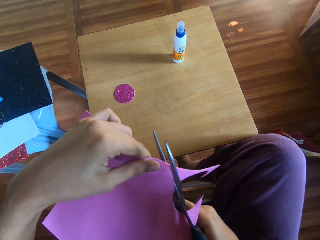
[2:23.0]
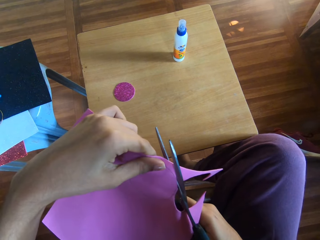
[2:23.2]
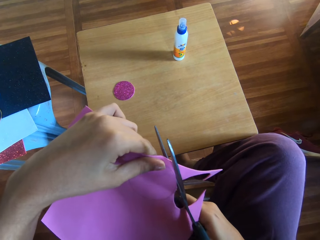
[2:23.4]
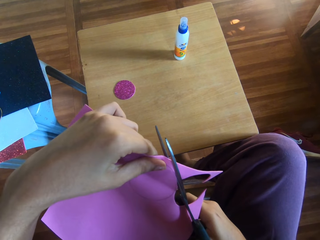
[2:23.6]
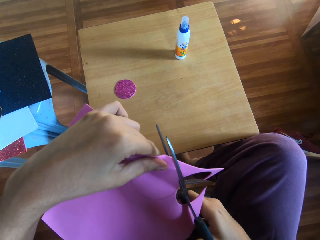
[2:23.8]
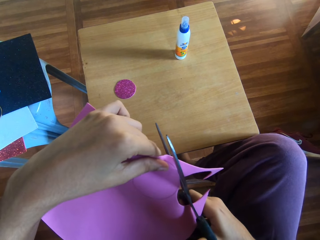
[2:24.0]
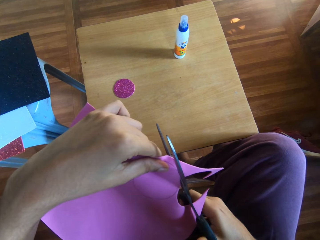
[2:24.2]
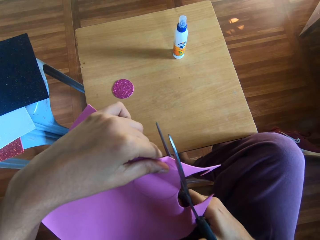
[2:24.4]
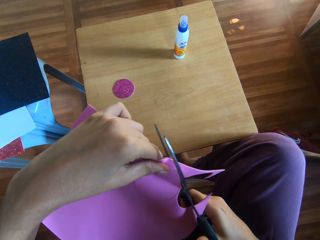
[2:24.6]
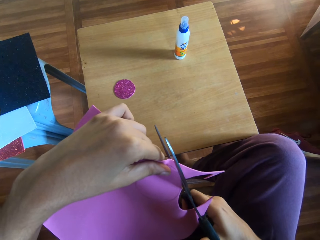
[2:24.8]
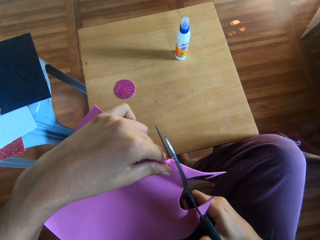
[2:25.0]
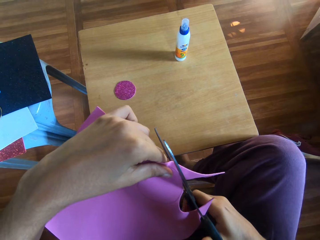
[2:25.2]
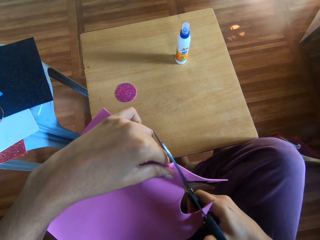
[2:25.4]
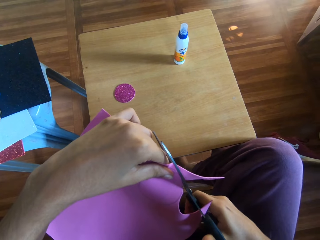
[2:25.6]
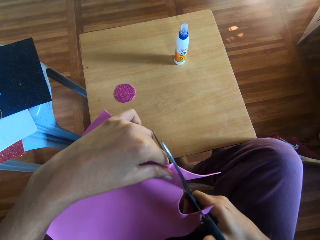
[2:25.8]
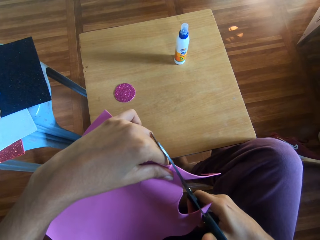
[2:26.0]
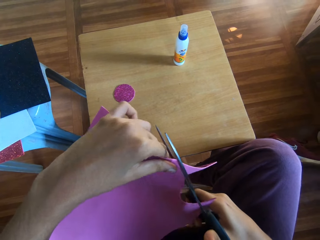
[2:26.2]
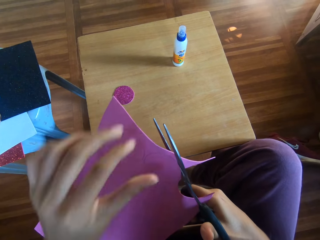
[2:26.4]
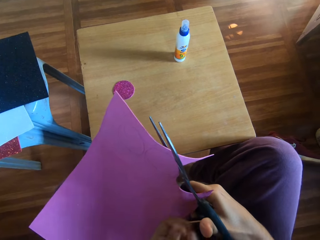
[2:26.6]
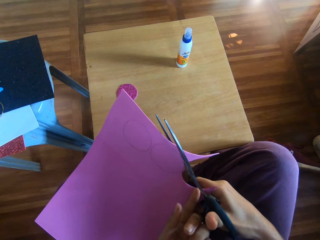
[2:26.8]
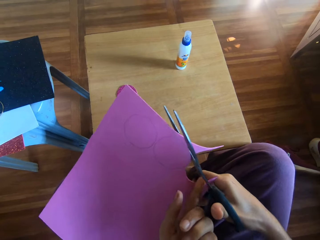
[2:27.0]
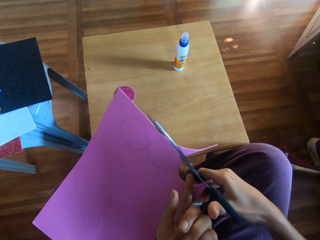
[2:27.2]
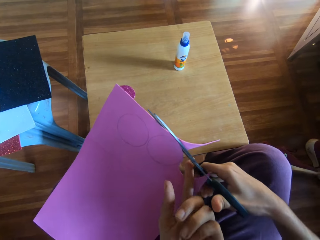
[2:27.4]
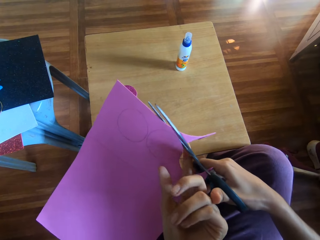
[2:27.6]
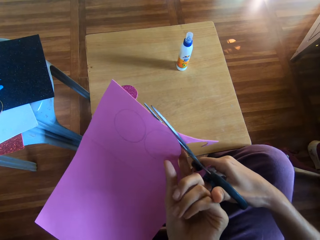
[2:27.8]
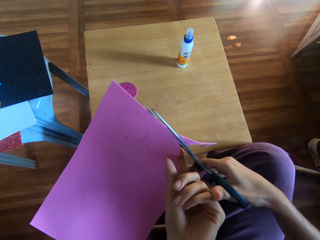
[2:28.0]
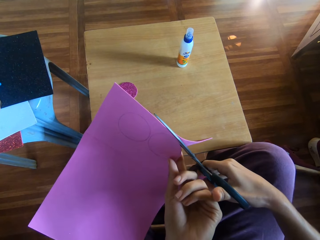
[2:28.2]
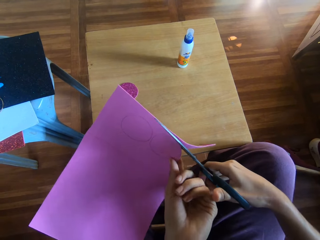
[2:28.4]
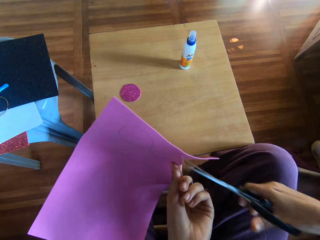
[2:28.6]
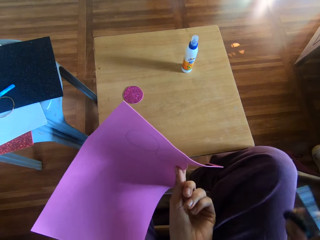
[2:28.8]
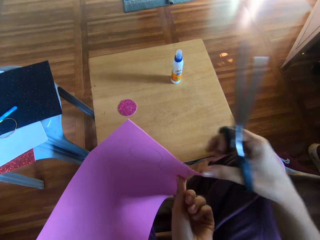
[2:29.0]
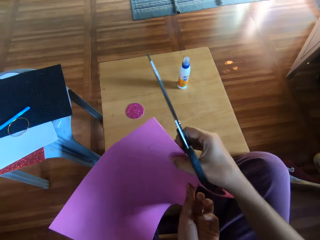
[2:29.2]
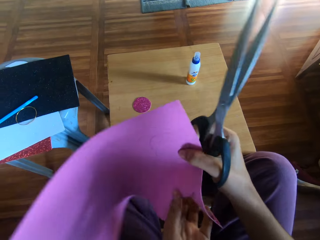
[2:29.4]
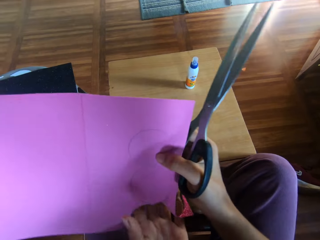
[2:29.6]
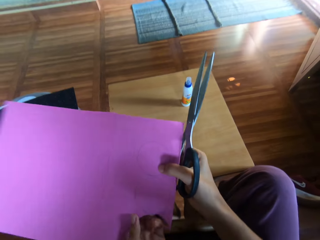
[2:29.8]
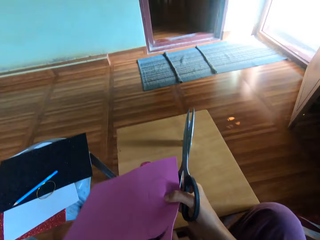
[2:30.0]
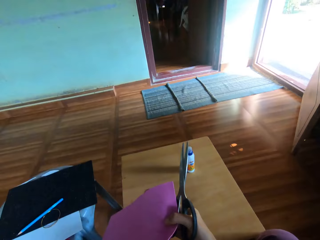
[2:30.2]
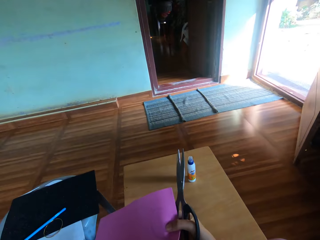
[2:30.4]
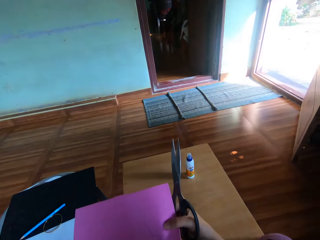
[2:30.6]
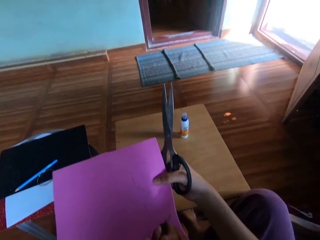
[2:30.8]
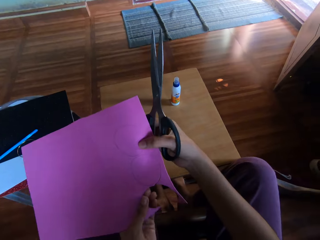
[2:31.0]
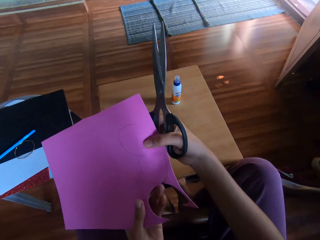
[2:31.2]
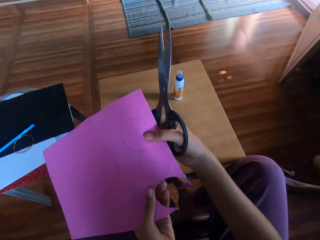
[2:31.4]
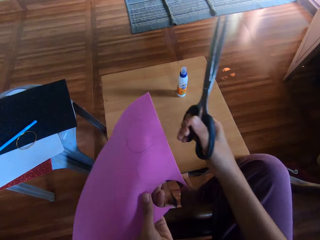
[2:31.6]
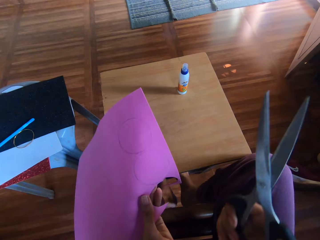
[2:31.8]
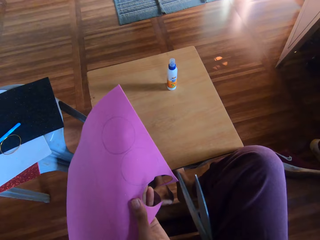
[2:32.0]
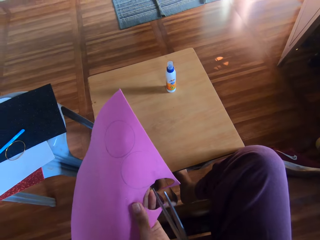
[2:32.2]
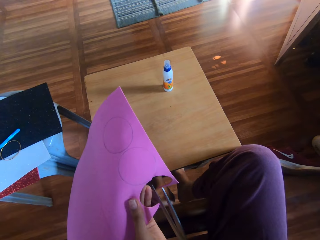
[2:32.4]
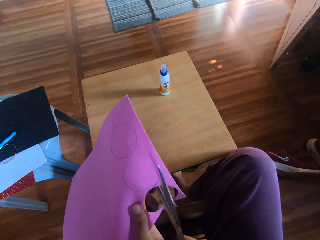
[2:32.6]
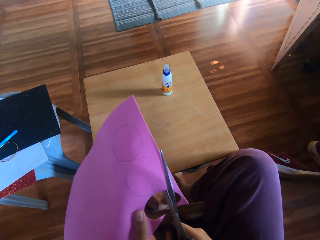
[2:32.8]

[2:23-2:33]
The camera wearer holds flash bright shining card paper.

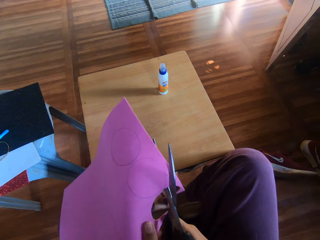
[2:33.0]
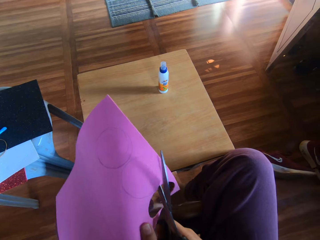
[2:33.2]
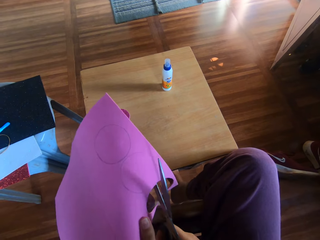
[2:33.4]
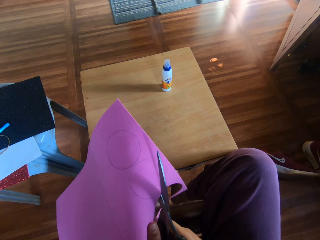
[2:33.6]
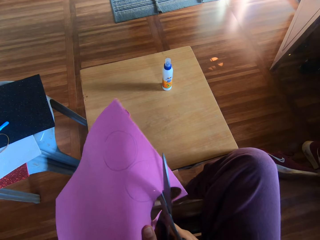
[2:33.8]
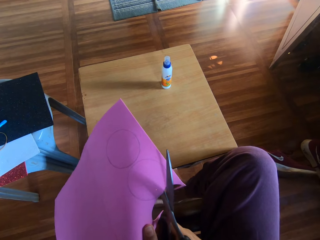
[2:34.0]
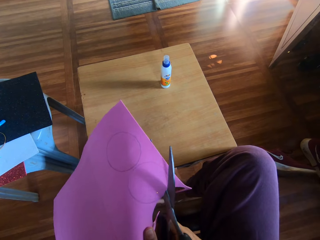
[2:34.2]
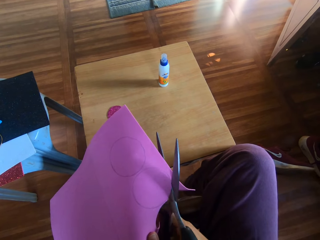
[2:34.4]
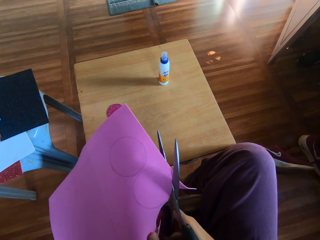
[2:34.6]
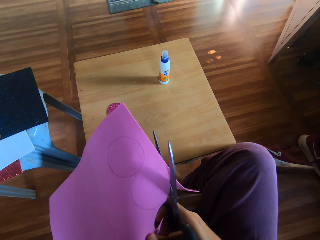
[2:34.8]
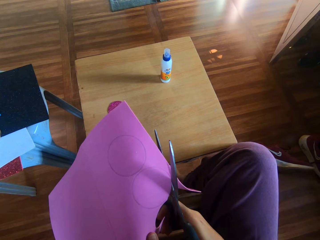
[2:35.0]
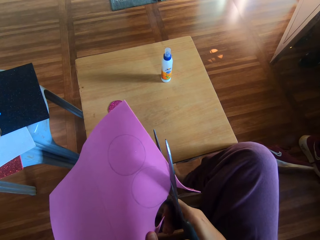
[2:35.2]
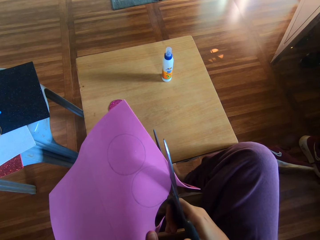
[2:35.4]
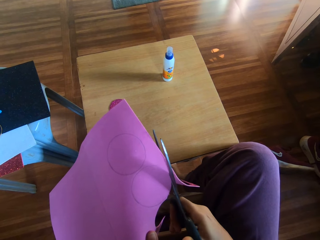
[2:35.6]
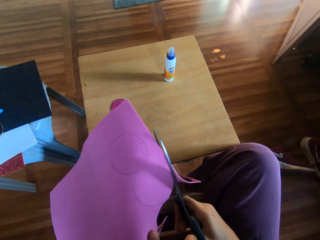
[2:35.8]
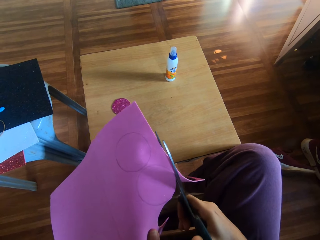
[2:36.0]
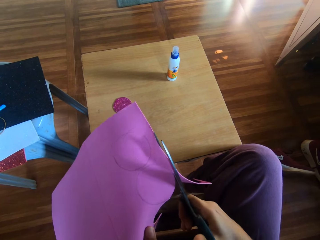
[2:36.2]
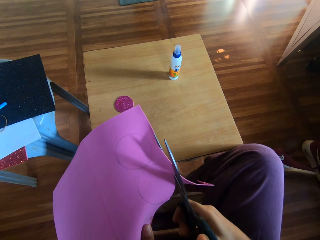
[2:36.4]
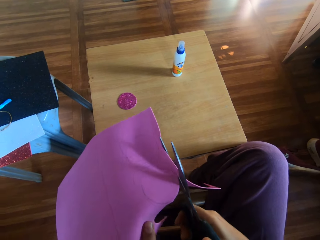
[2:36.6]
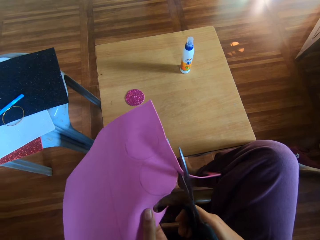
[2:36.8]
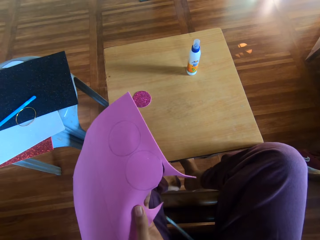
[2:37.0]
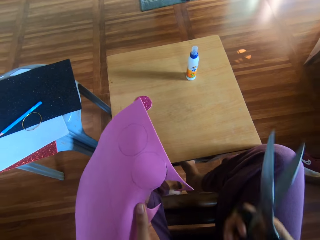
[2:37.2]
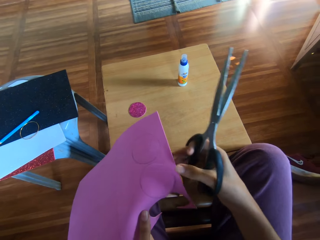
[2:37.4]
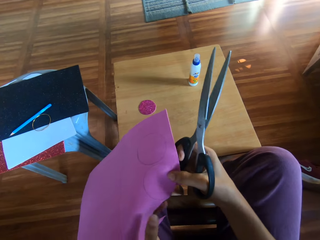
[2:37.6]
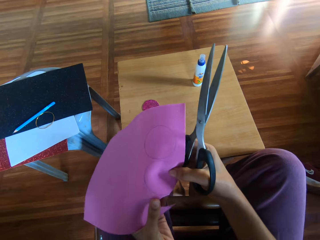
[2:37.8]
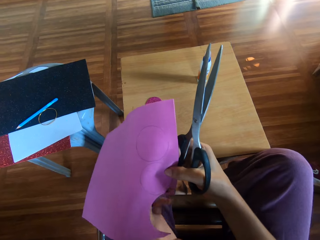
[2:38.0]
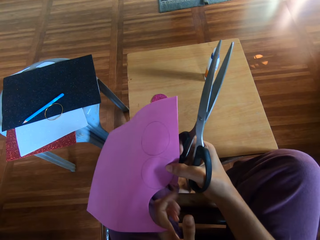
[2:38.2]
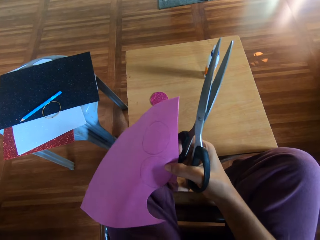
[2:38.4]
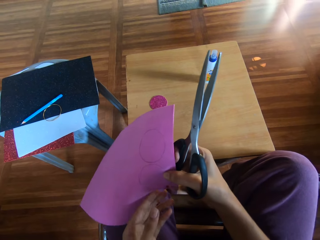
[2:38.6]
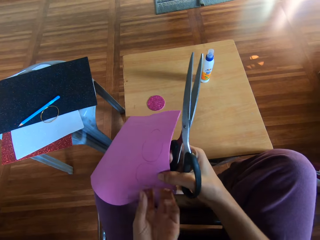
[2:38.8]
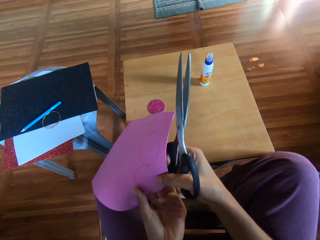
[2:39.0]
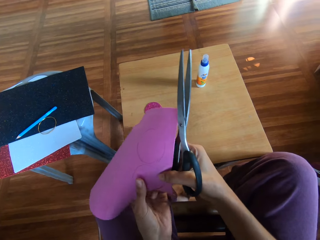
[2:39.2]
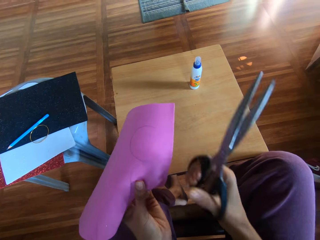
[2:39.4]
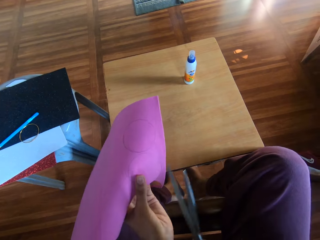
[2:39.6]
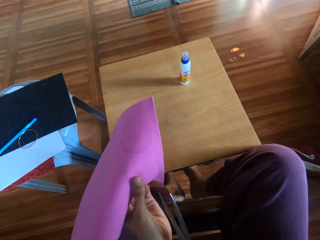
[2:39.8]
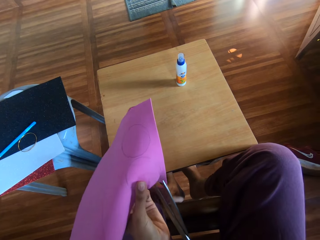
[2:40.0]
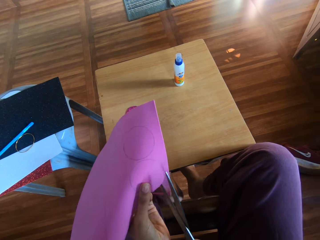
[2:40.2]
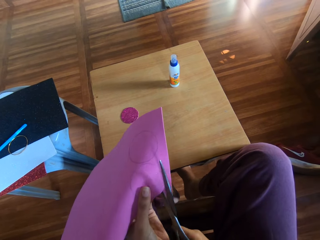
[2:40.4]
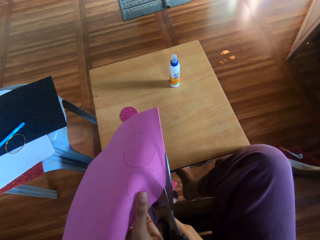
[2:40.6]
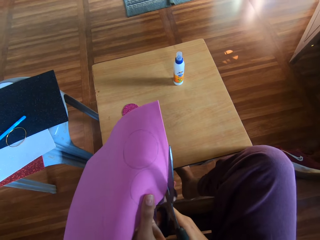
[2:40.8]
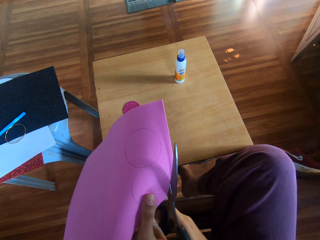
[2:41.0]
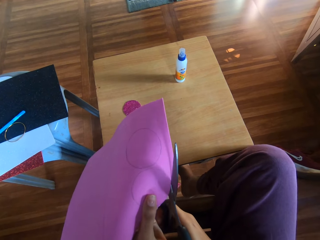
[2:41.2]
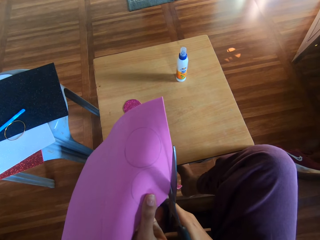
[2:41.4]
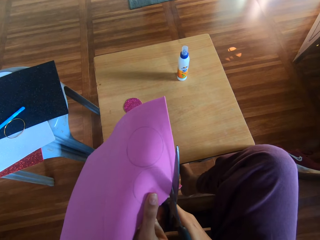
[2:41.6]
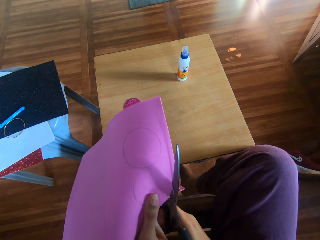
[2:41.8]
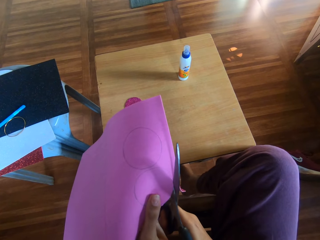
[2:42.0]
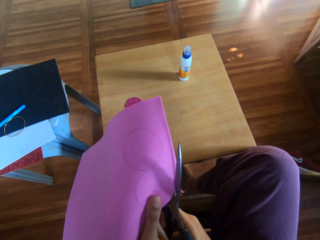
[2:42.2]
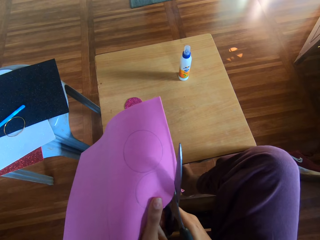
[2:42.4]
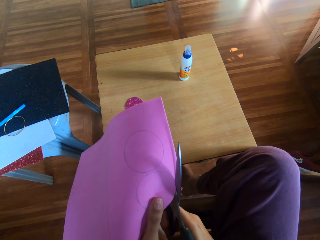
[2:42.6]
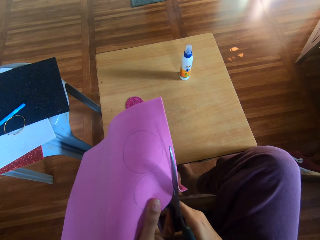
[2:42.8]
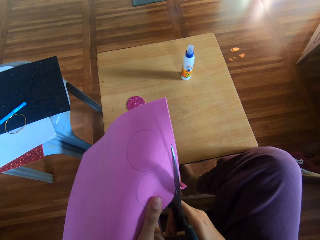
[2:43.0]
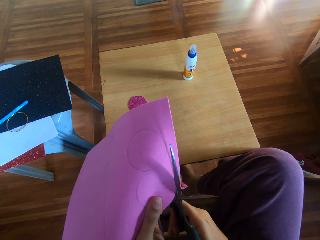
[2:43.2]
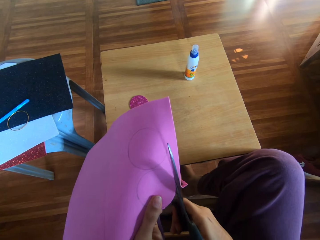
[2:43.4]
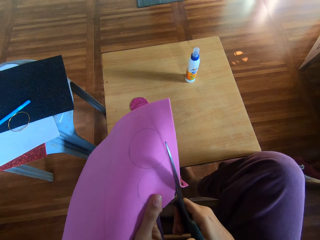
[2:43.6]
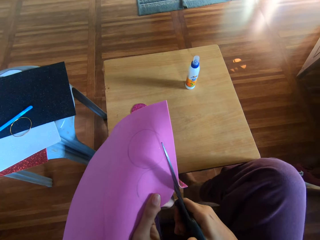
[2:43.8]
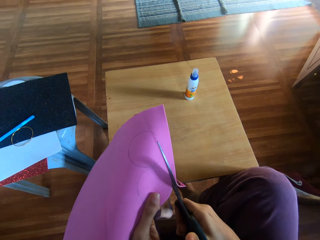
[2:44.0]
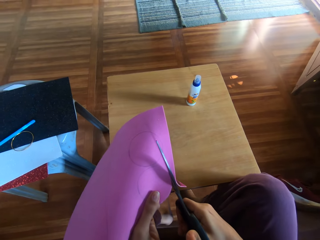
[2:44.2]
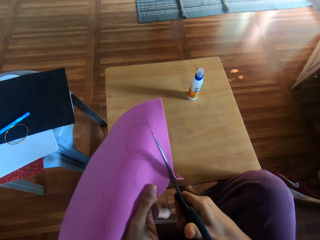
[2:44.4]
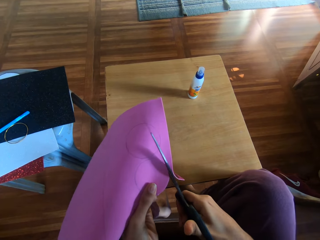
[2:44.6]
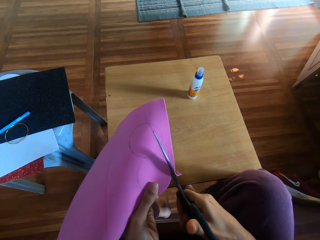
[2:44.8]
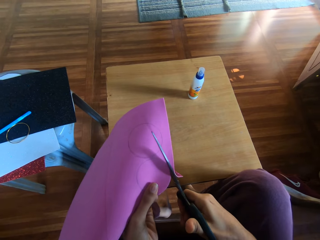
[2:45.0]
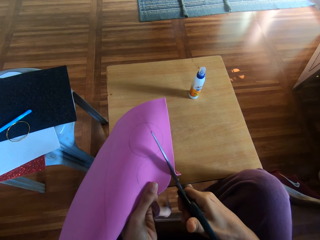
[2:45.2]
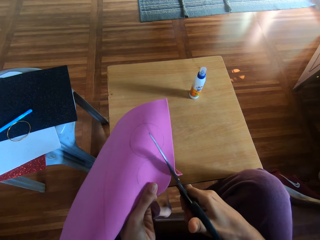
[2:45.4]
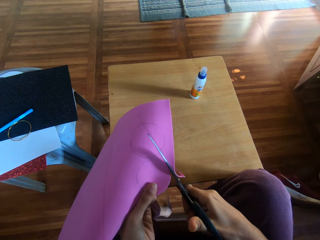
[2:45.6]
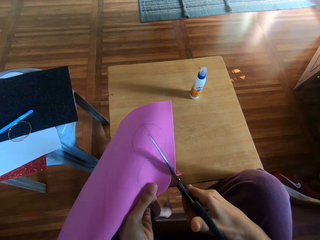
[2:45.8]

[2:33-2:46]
The camera wearer cuts flash bright shining card paper. They hold the flash bright shining card paper. They cut the flash bright shining card paper.
